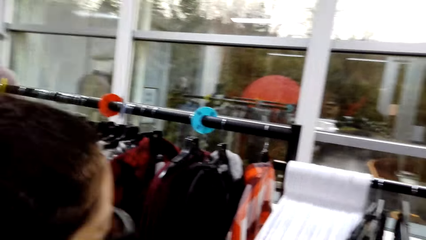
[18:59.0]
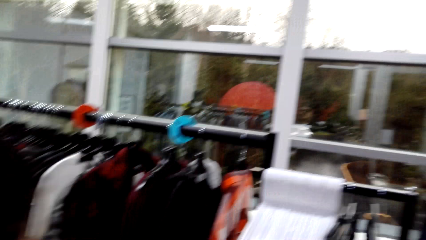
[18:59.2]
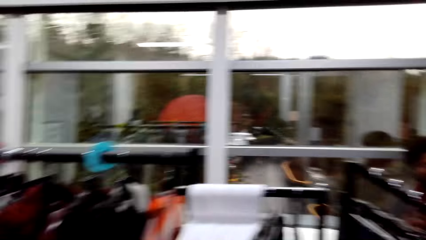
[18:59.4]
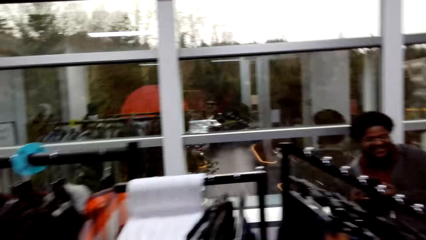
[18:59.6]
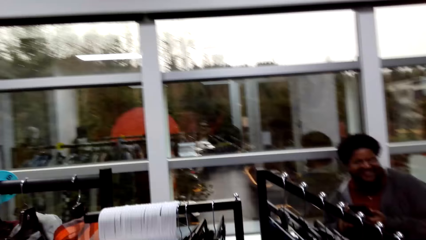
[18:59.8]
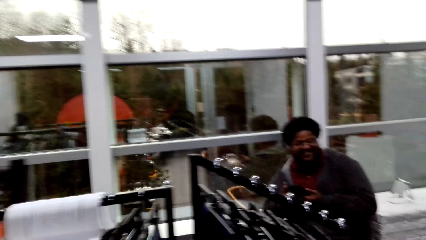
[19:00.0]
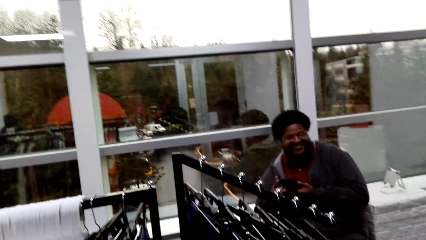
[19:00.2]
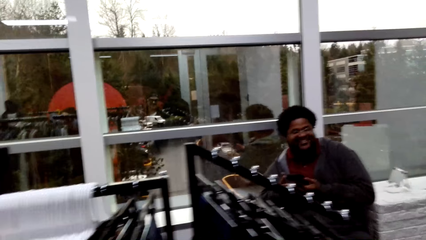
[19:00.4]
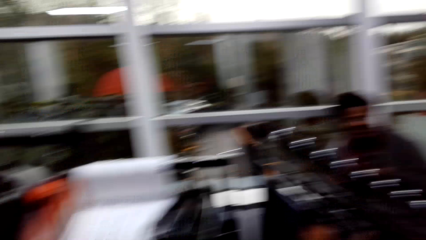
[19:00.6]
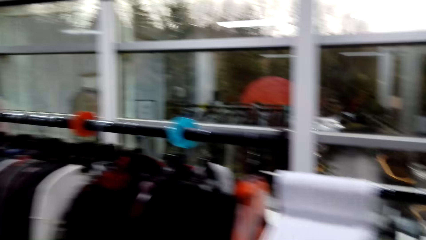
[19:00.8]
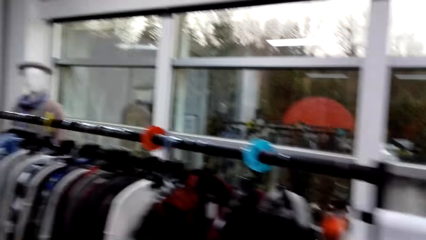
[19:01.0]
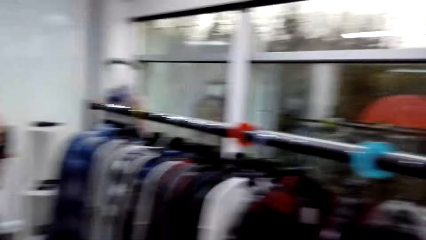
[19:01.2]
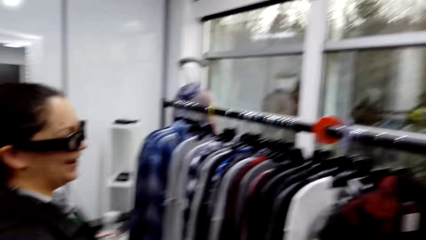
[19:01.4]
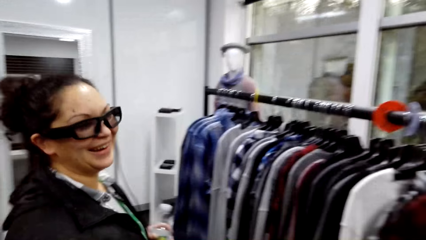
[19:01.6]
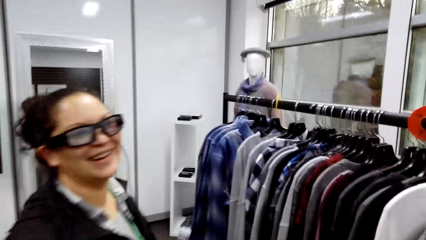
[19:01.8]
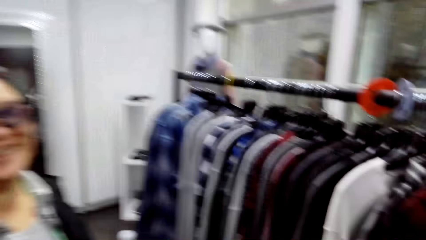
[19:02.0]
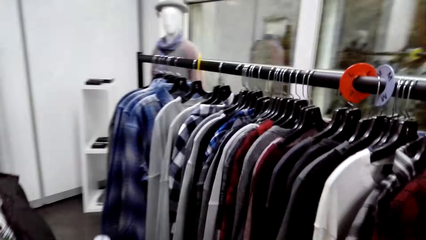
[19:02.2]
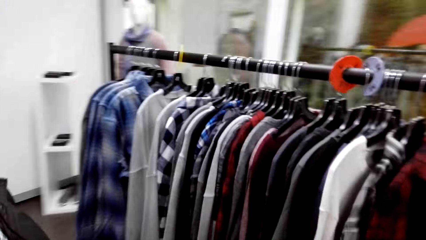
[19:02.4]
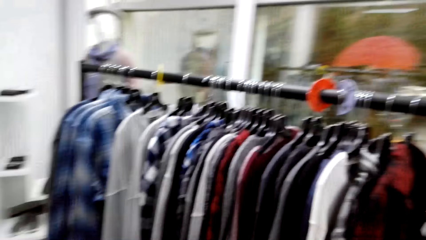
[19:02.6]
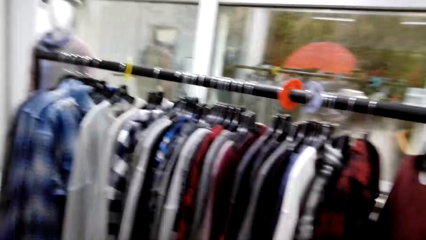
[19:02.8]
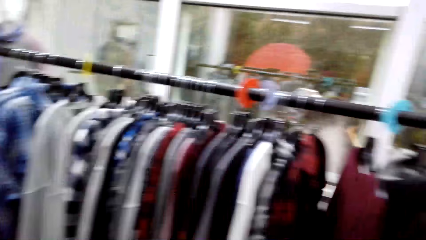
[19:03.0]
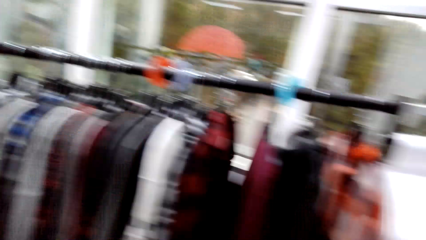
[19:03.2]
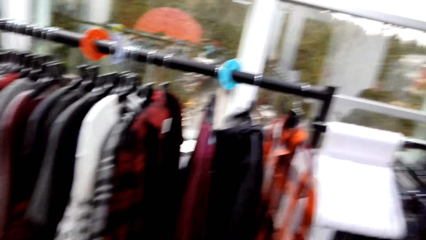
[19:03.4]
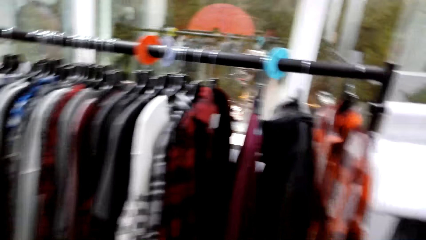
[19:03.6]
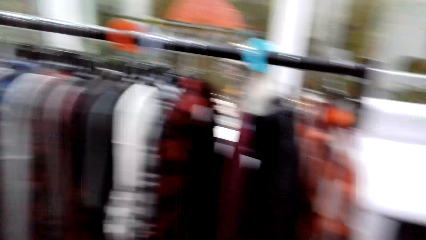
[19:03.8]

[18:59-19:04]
The camera wearer talks to the cashier.

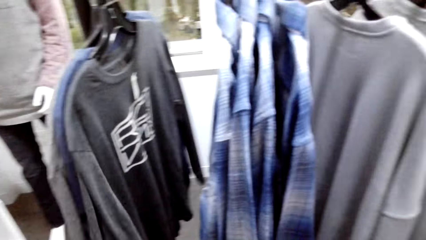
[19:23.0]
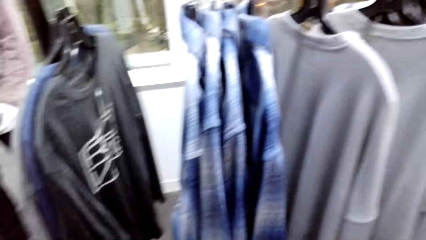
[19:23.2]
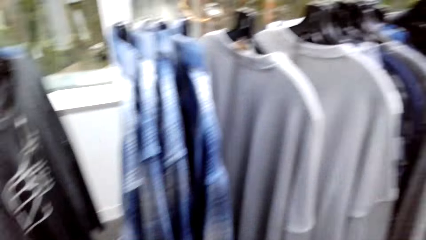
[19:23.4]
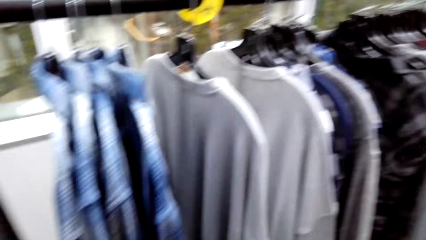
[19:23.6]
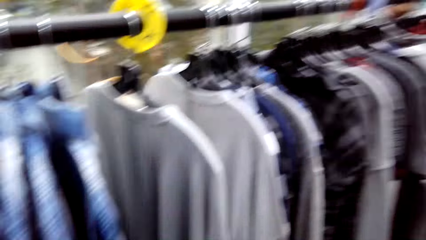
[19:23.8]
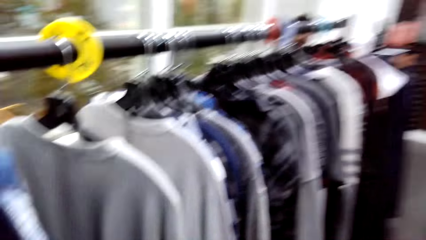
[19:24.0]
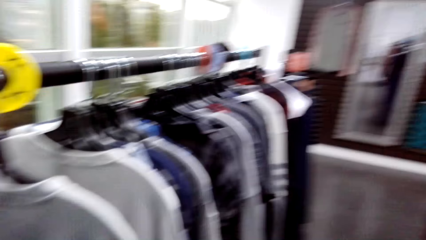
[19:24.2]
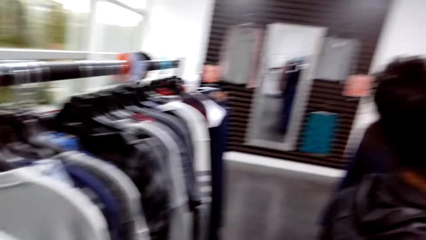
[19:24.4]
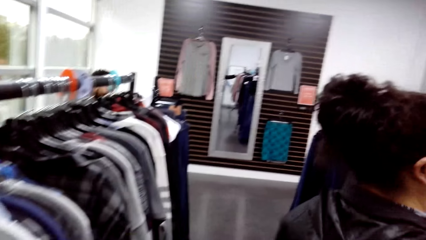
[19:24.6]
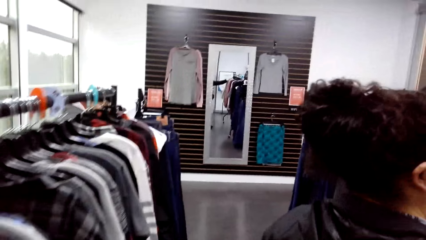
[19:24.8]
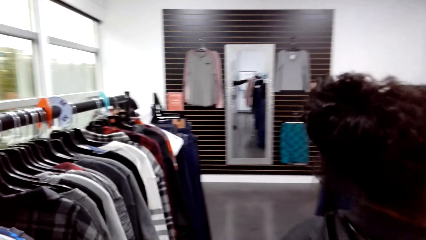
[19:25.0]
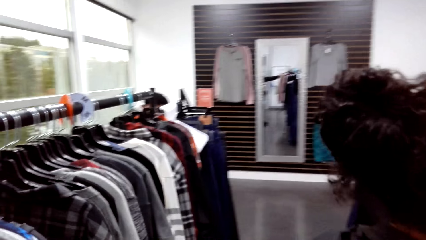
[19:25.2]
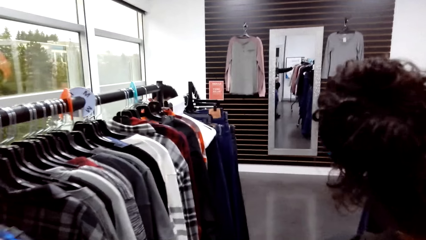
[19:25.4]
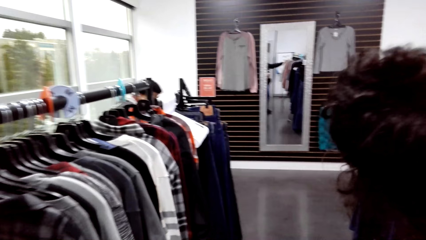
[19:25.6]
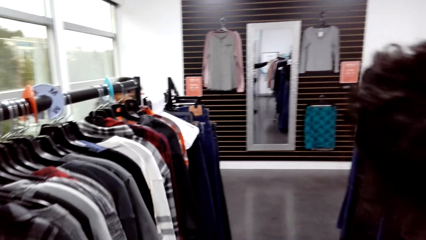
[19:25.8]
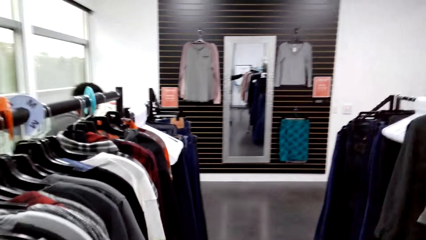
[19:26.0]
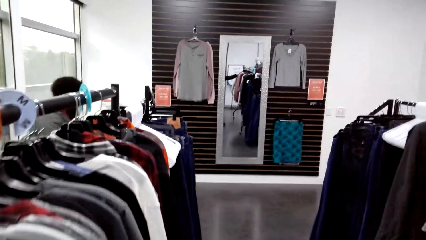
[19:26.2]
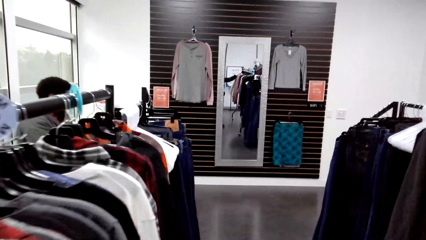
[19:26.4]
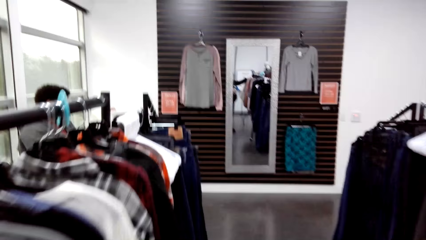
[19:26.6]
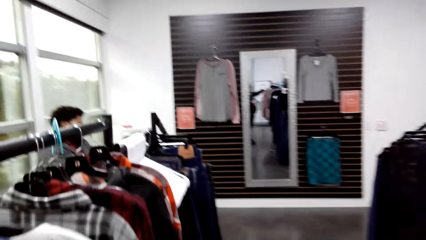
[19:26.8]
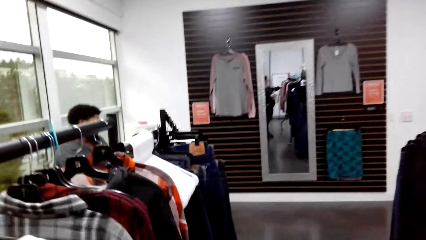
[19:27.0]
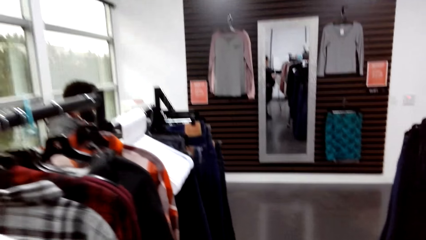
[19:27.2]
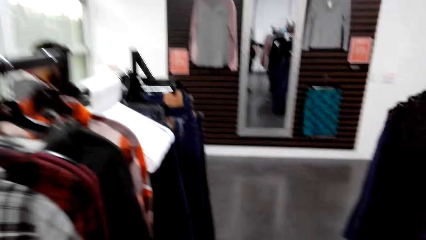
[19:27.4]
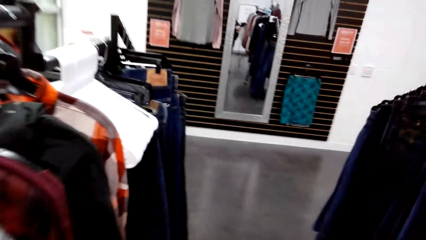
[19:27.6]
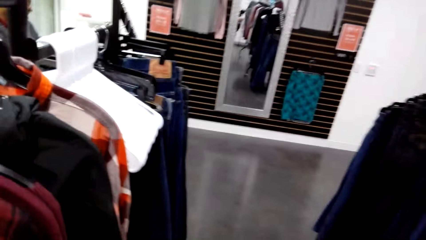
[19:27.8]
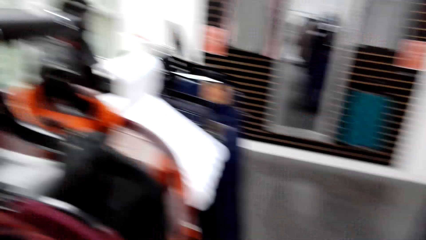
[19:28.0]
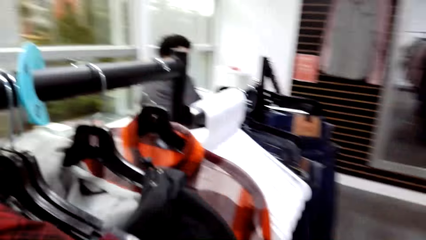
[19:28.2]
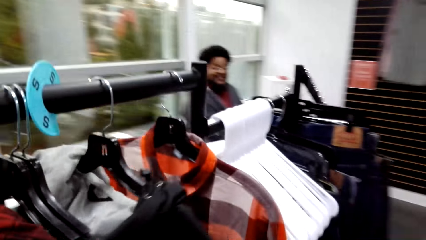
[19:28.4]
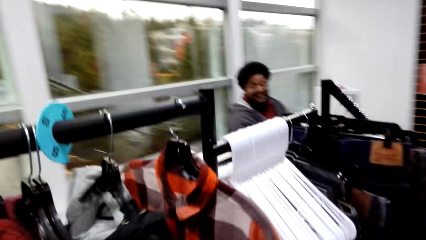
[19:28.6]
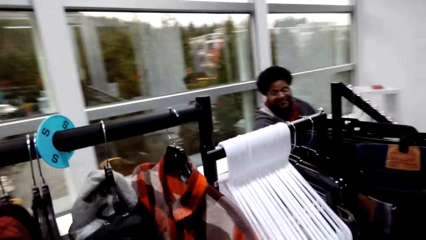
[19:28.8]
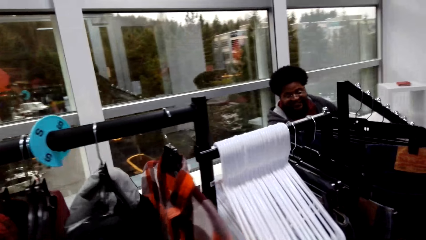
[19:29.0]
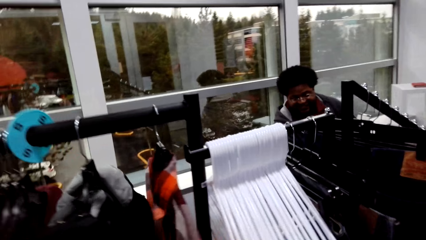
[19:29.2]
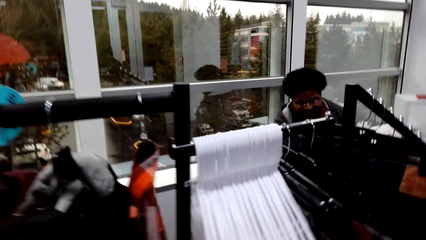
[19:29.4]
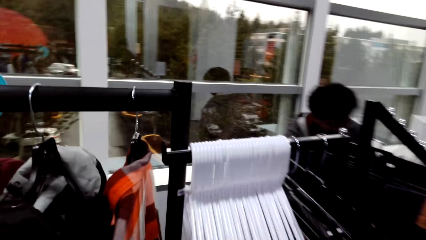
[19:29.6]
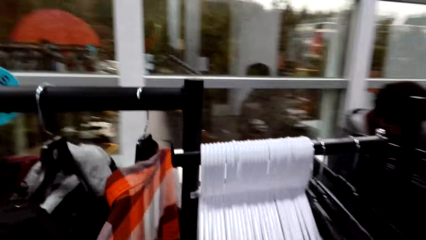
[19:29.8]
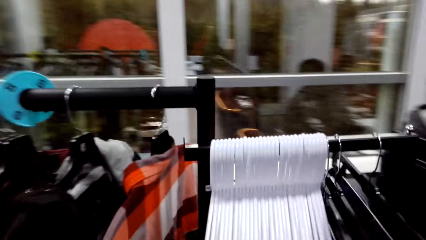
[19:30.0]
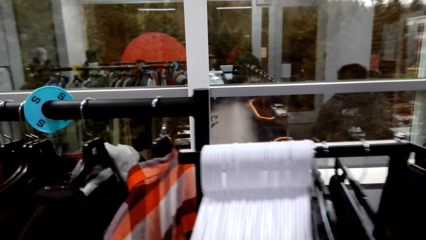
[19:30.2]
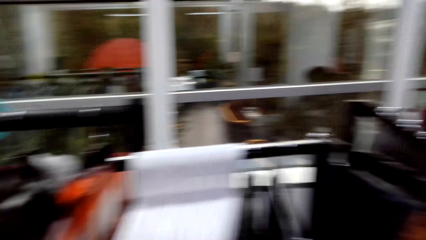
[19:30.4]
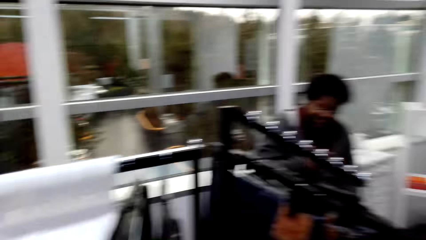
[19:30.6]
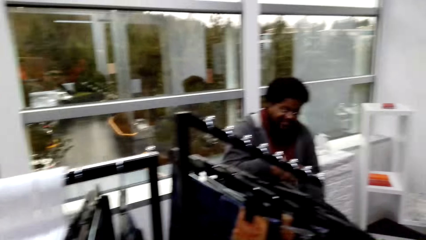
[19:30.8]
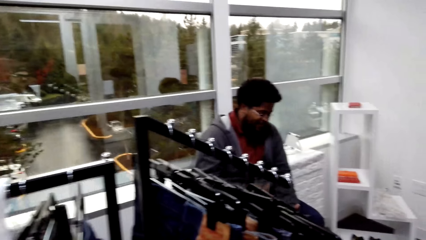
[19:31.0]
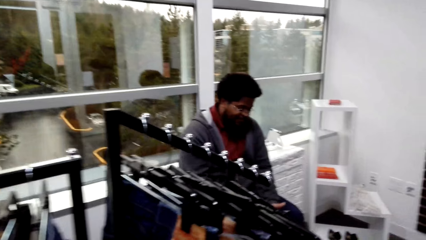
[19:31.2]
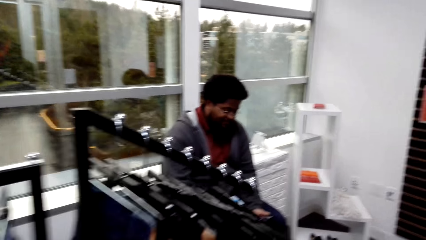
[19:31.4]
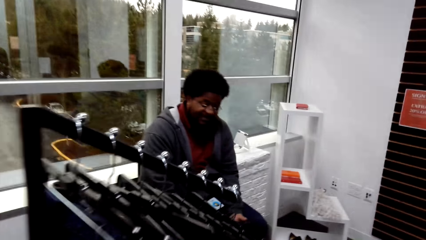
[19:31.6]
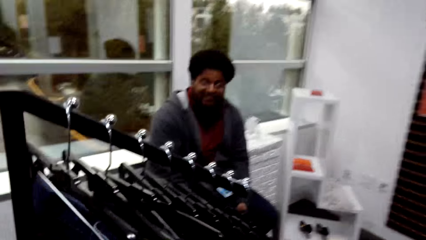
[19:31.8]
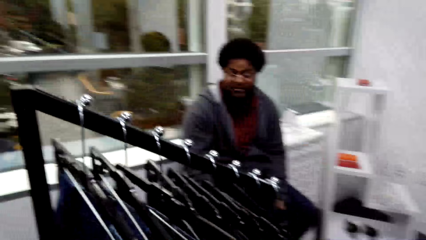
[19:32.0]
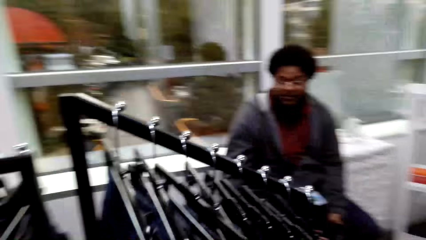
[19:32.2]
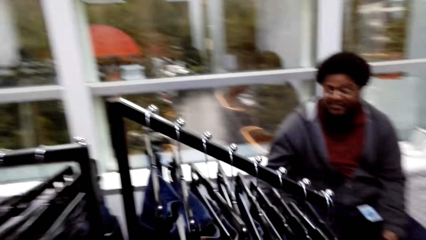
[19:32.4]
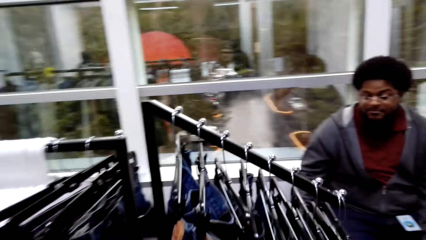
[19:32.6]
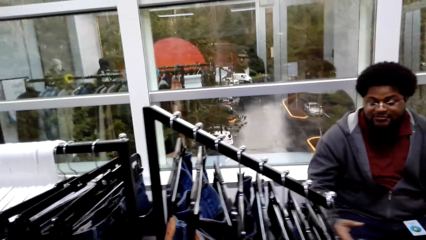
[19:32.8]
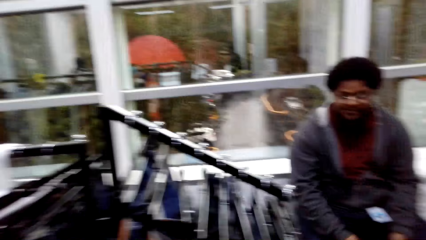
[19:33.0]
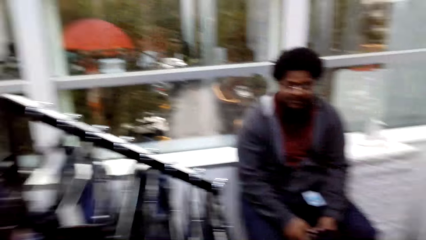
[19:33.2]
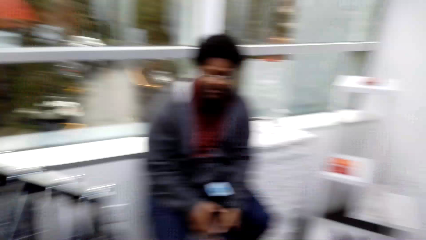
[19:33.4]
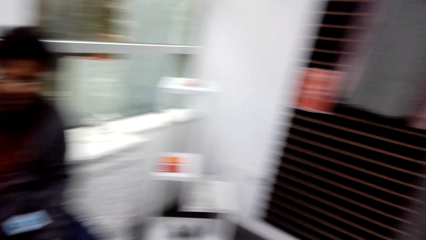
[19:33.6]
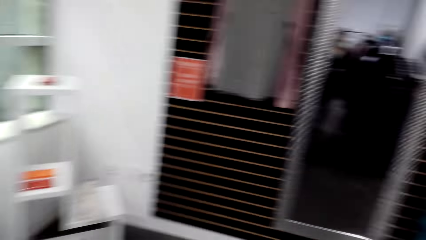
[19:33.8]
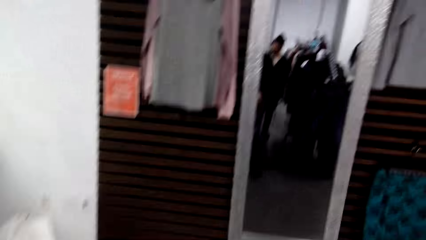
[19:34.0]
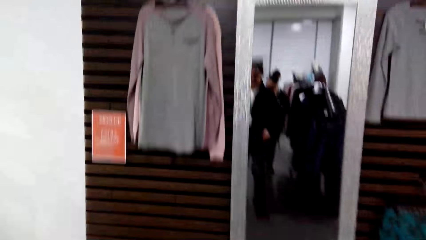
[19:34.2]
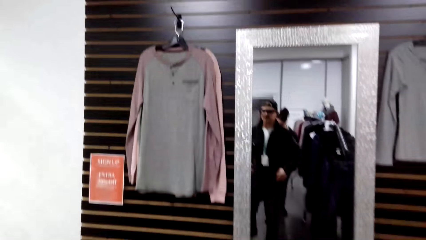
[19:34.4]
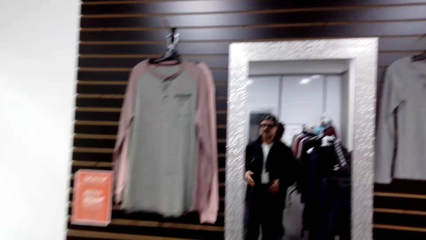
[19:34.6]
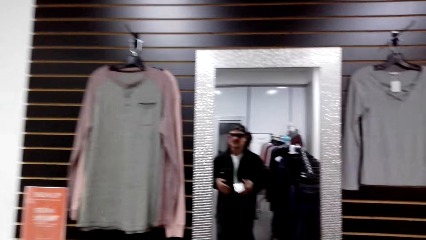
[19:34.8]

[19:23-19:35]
The camera wearer walks around the clothing store. They talk to the cashier.
